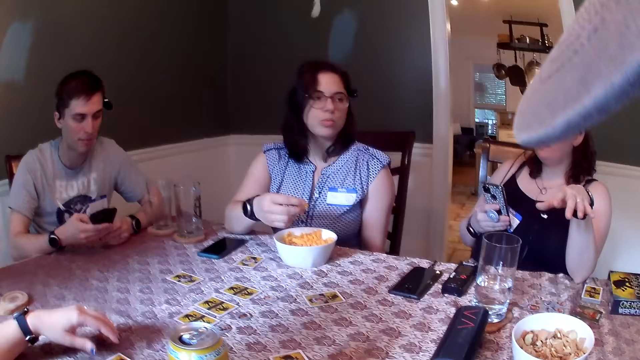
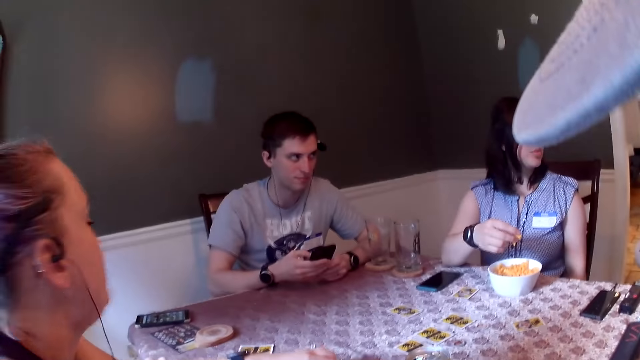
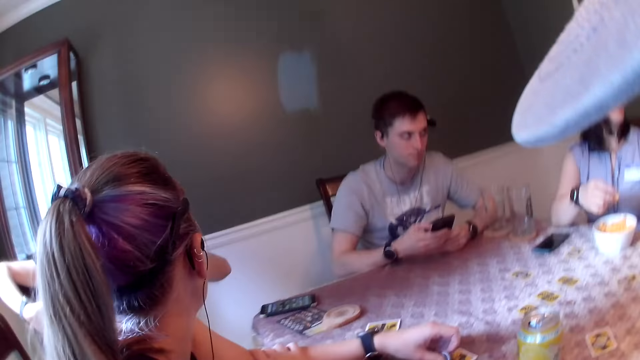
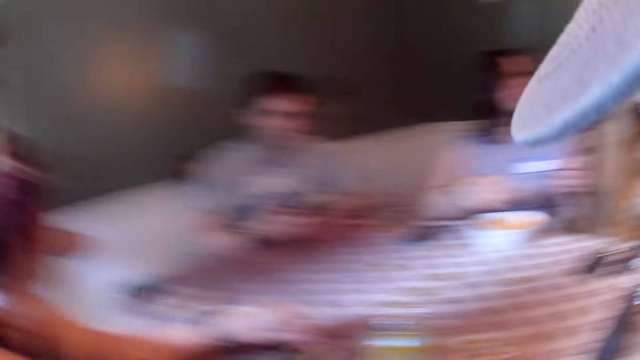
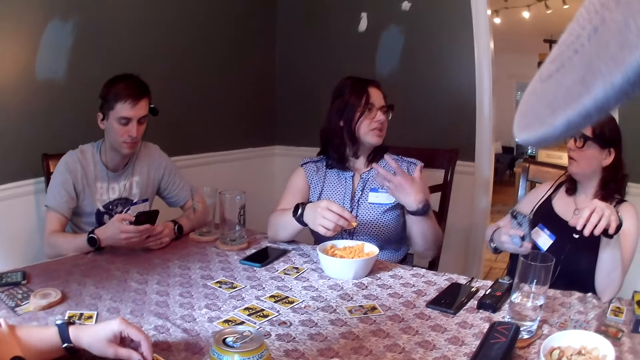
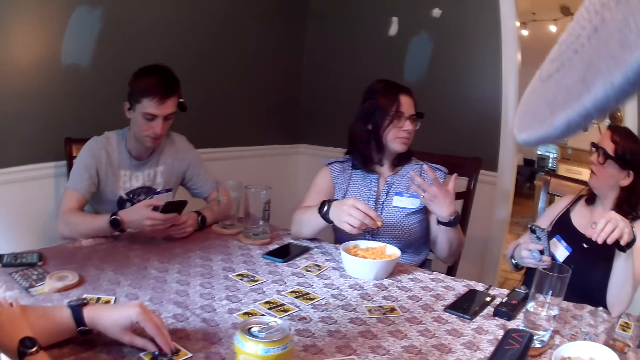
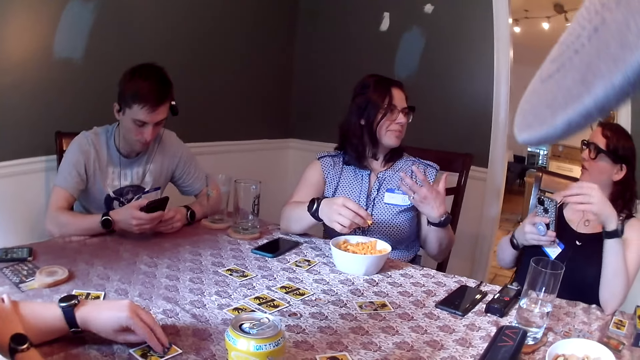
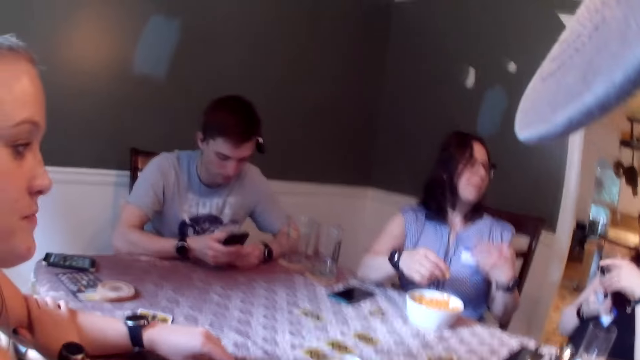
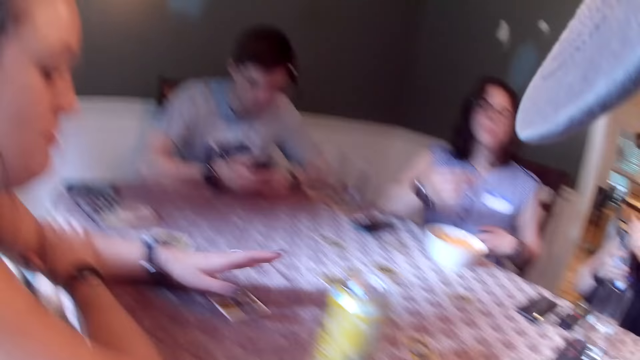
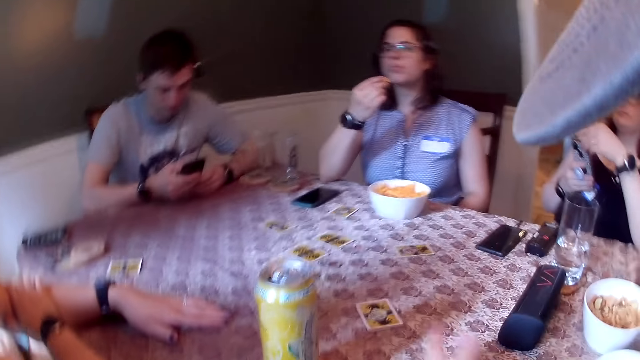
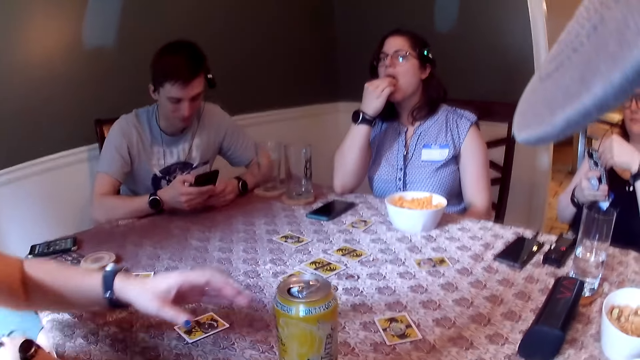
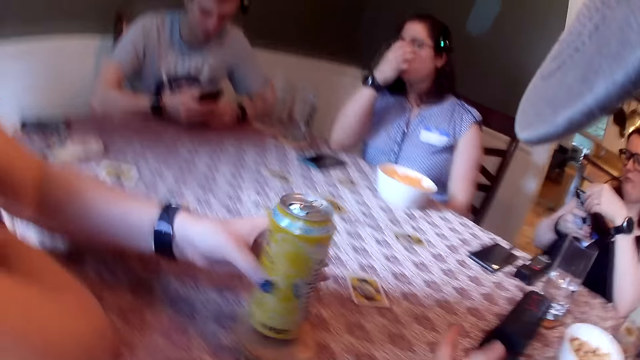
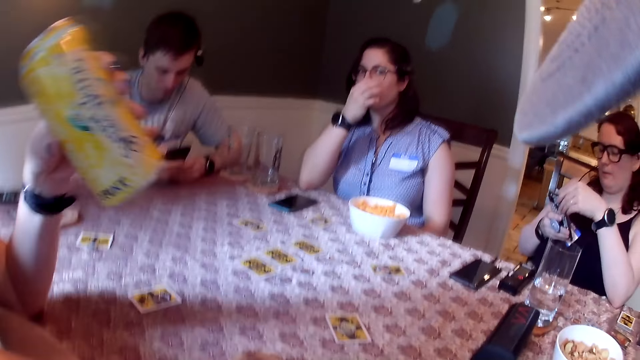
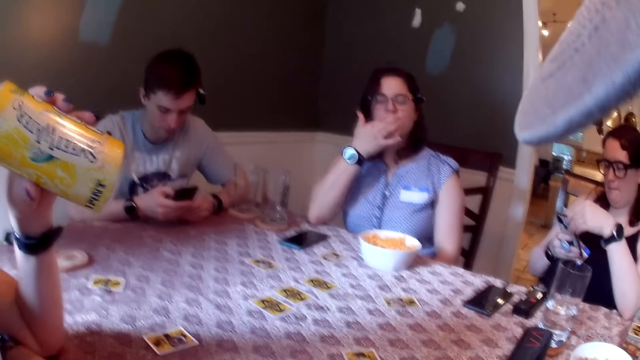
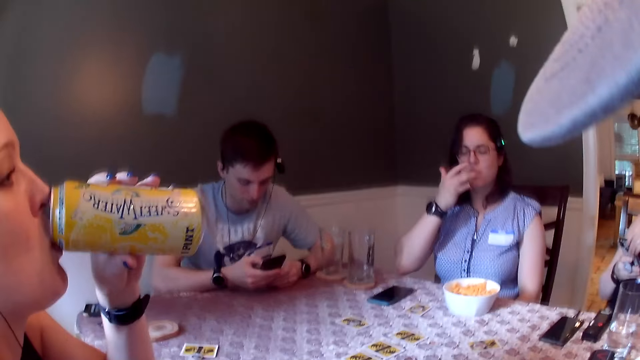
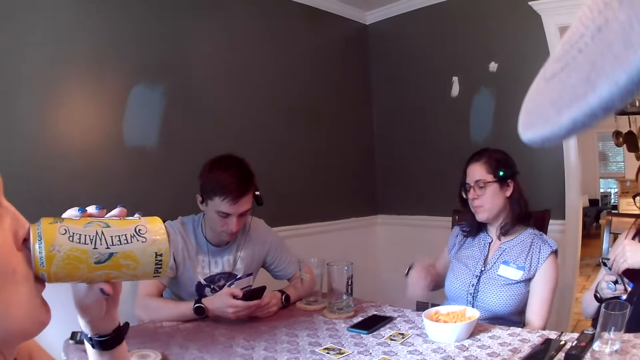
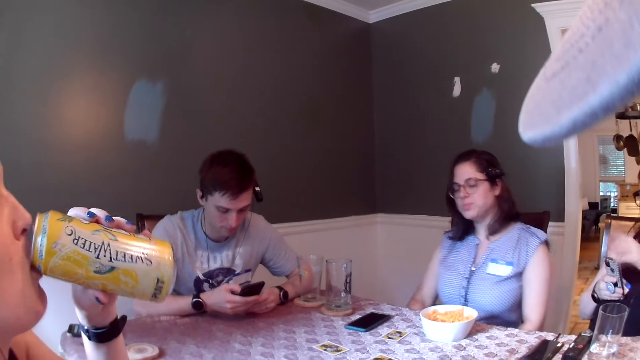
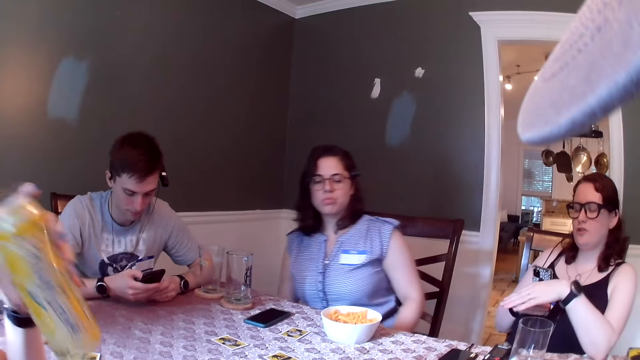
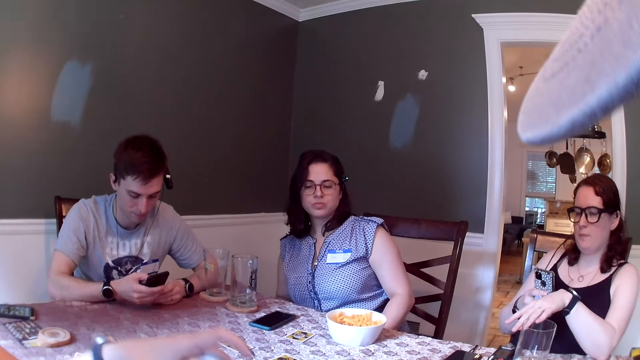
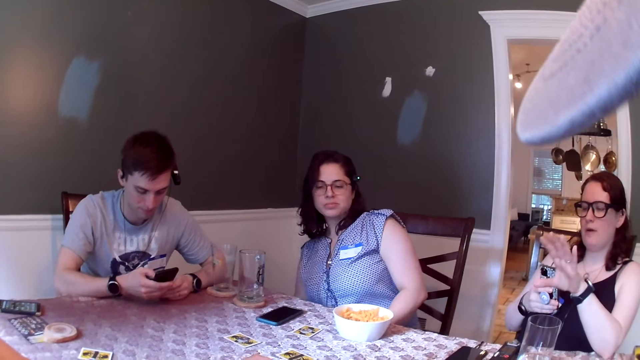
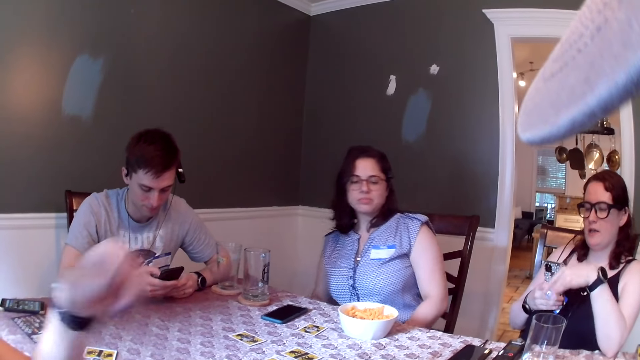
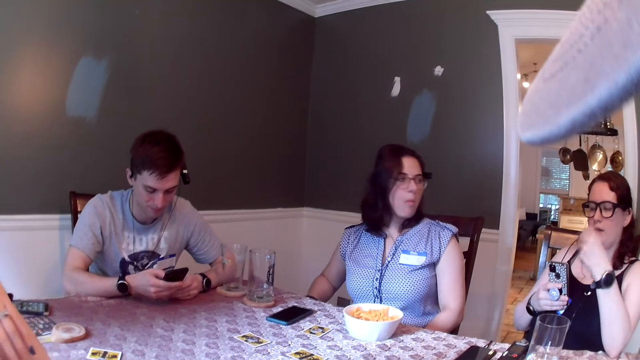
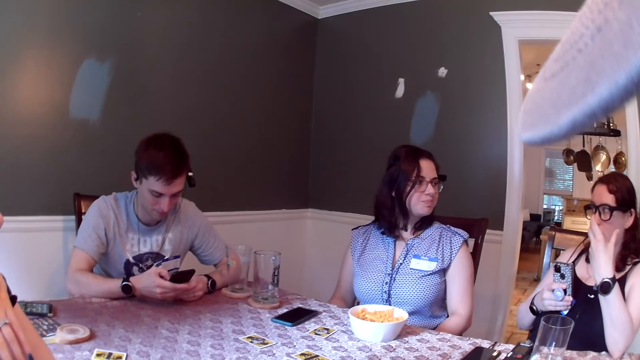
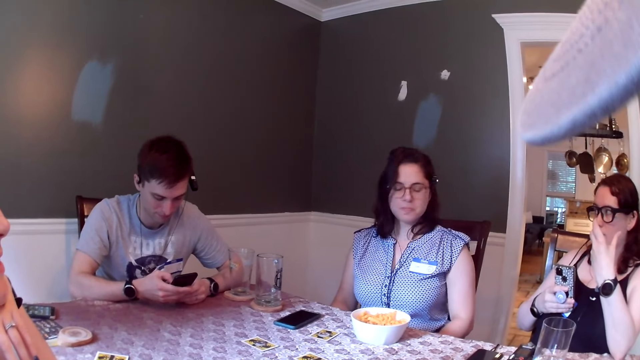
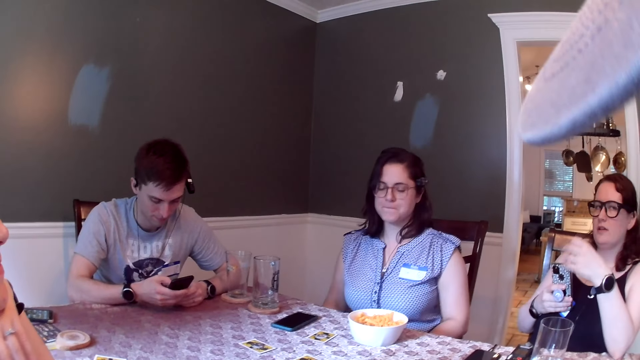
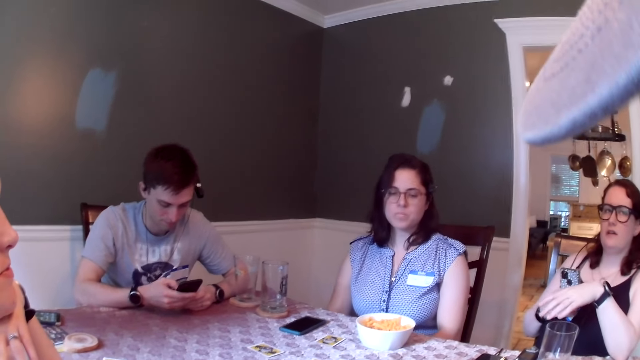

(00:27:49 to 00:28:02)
The woman places her right hand on the game card on the dining table. The camera wearer looks around. Another woman is with a group of people in the dining area. The first woman gently hits the game card on the table with her left hand. The camera wearer converses with a group of people in the dining area. The second woman eats the chip in her right hand. The first woman picks up the soda can on the dining table with her left hand. The second woman touches her face with her right hand. The first woman drinks from the soda can in her left hand. A third woman places her left hand on a phone in her right hand. The second woman licks the fingers on her right hand. The third woman gesticulates with her left hand and converses with a group of people in the dining area. The first woman places the soda can in her left hand on the table and places her left hand under her chin.

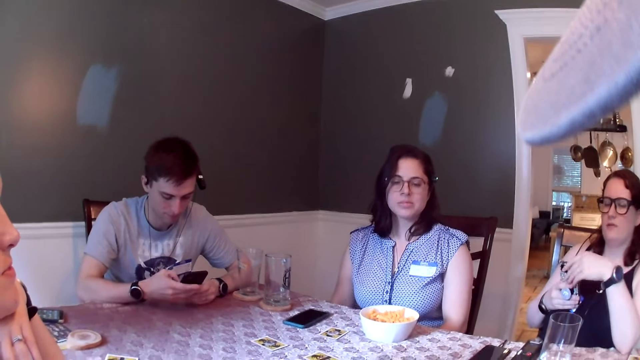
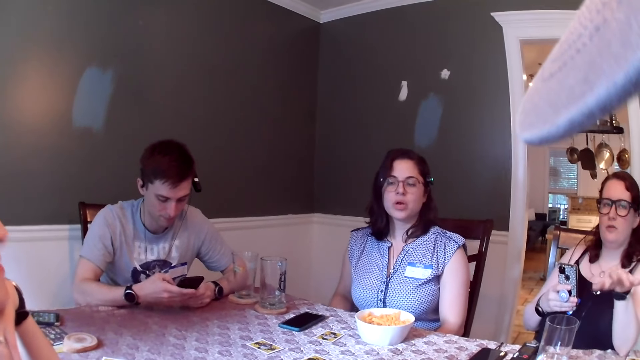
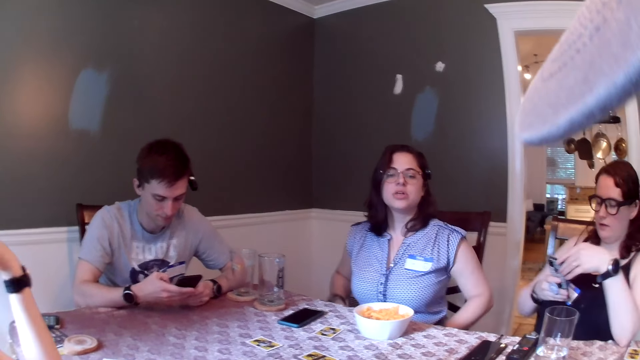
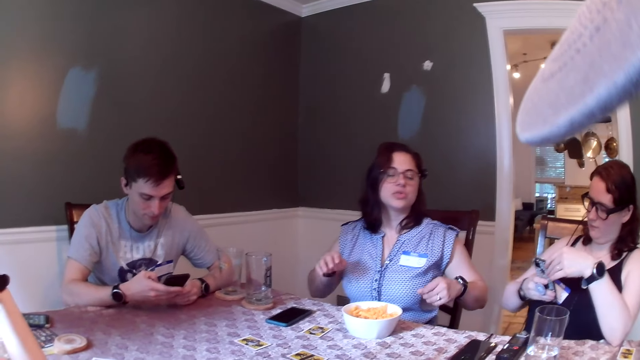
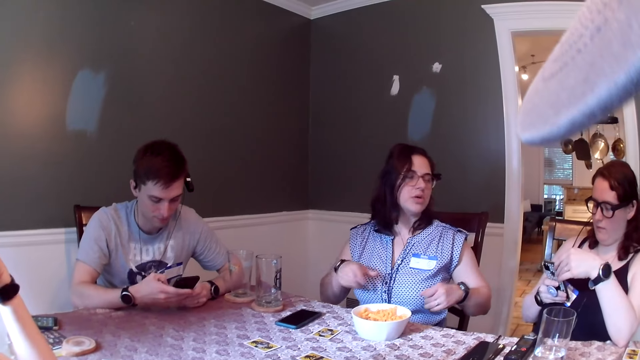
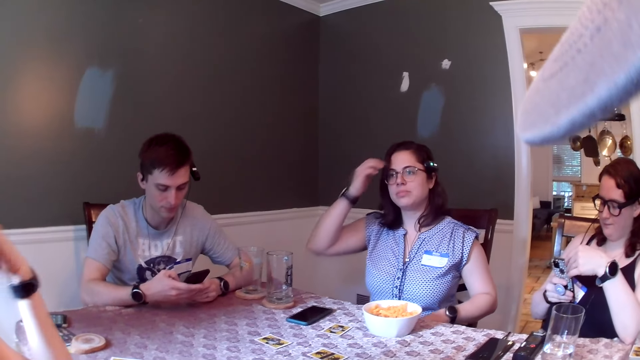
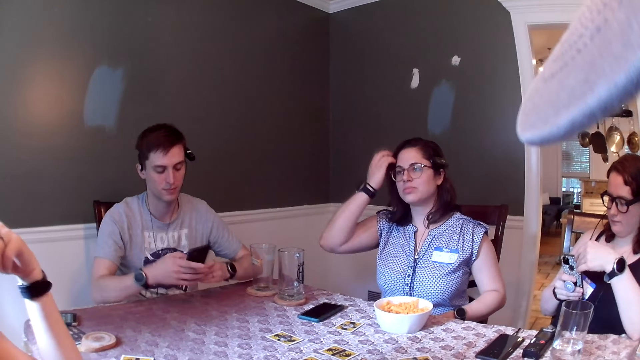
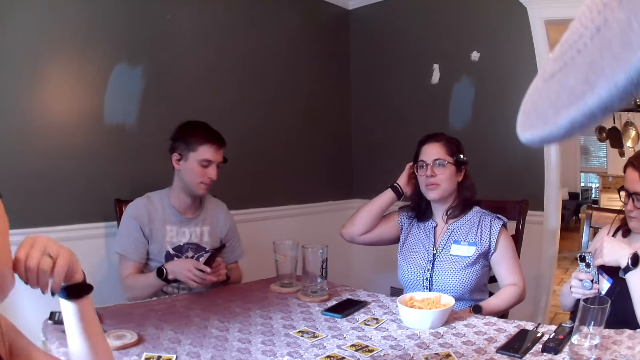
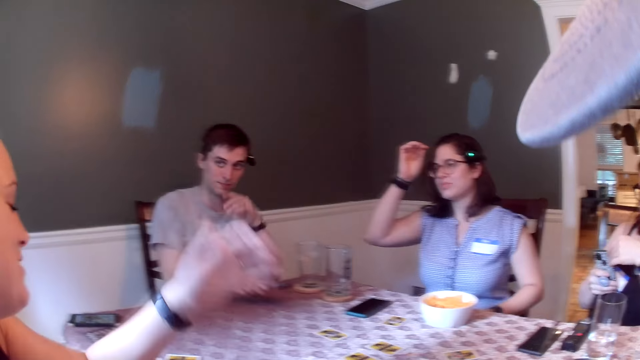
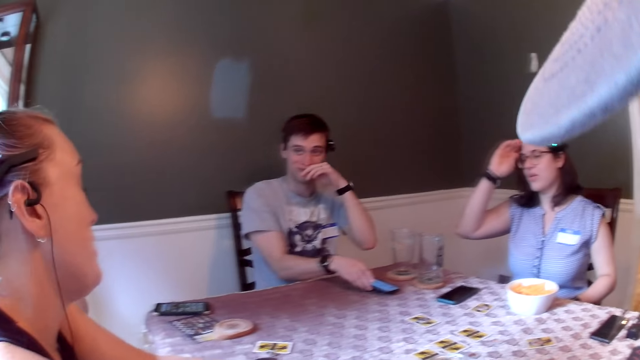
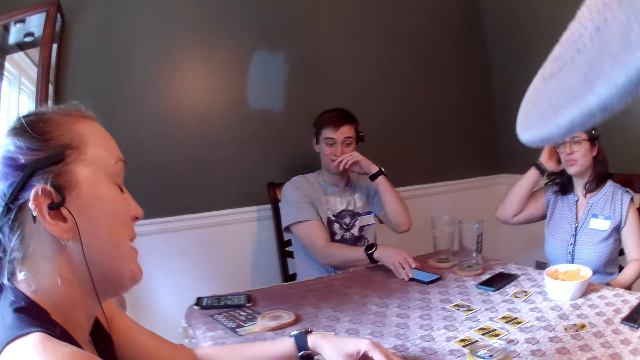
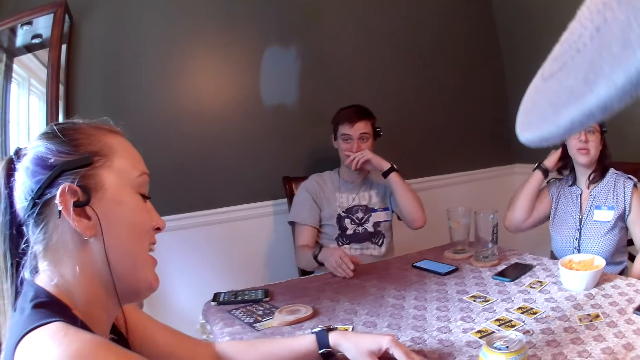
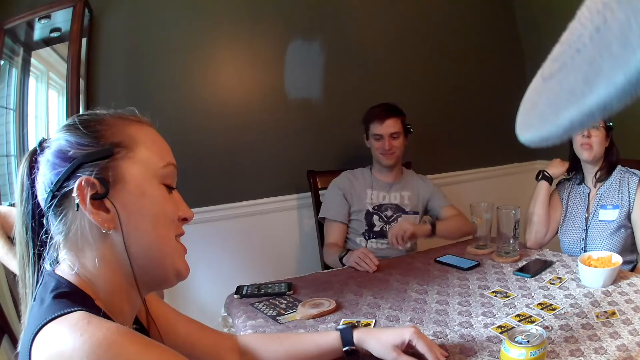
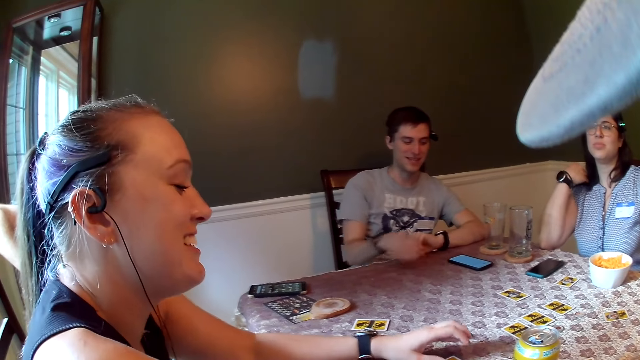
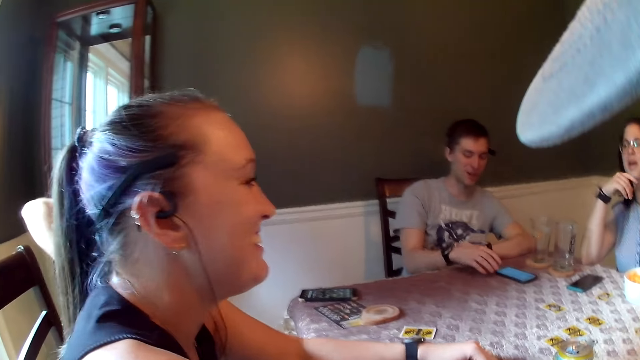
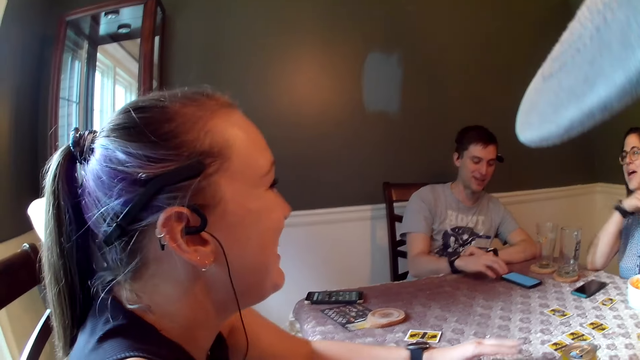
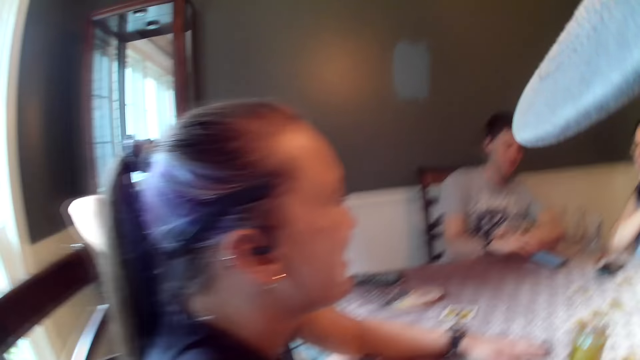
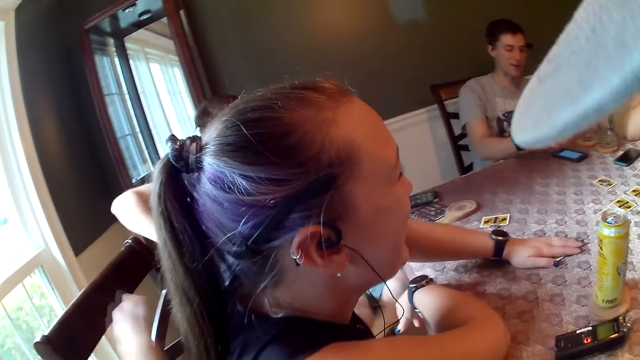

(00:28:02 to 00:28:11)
The woman places her left hand on her face. Another woman places her left hand on the phone in her right hand. A third woman converses with a group of people in the dining area and adjusts her hair with her right hand. The first woman removes her left hand from her face. The man places the phone in his right hand on the dining table. The first woman converses with a group of people in the dining area. The man scratches his face with his left hand and places his right hand on the dining table. The third woman places her right elbow on the dining table. The man places his right hand on the dining table, converses with a group of people in the dining area, and uses the phone on the dining table with his right hand.
